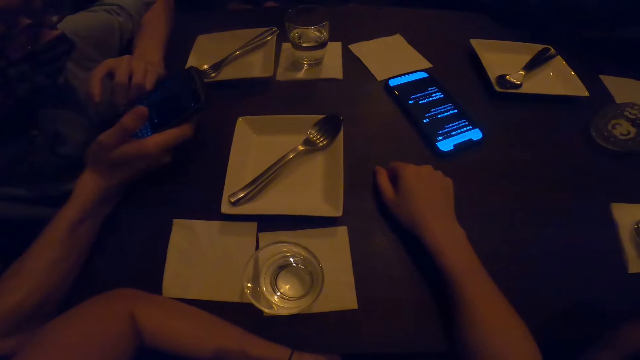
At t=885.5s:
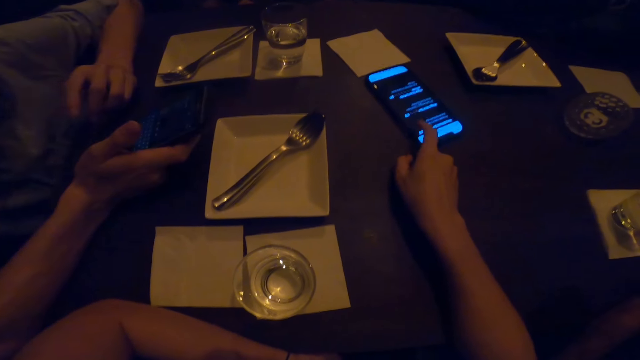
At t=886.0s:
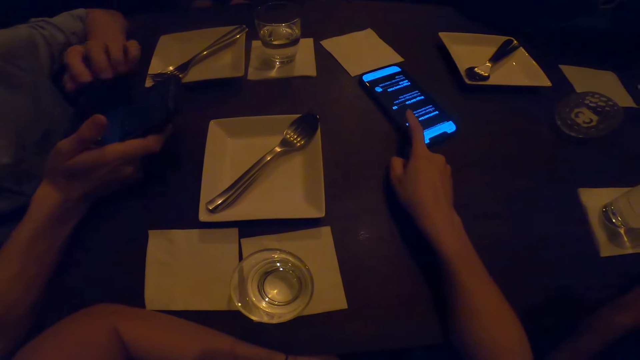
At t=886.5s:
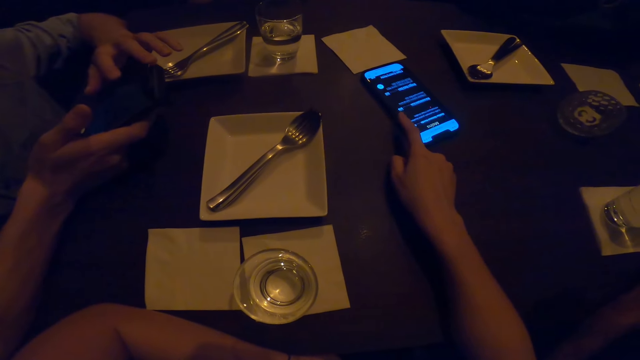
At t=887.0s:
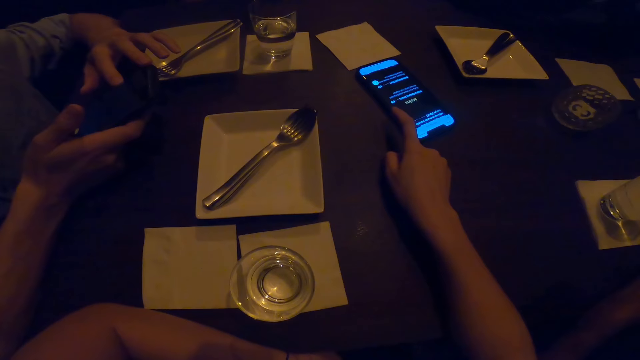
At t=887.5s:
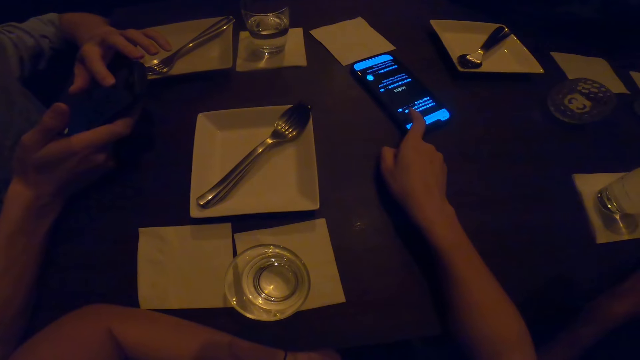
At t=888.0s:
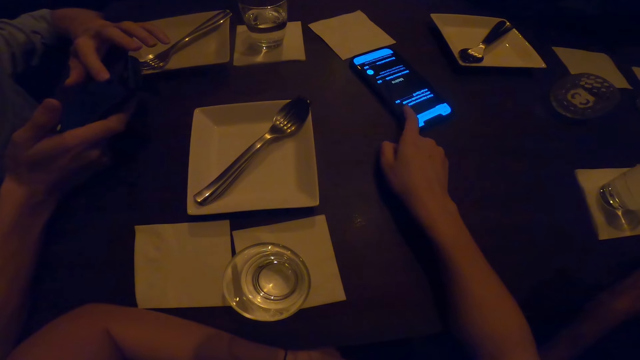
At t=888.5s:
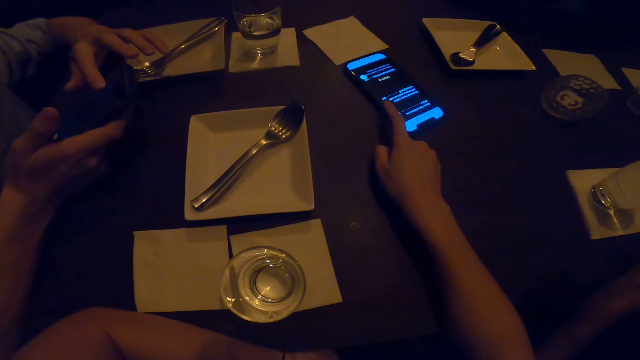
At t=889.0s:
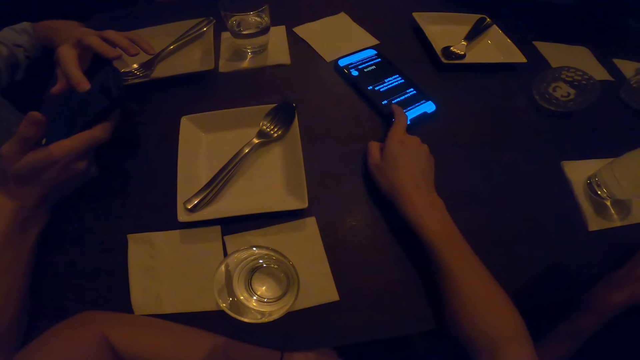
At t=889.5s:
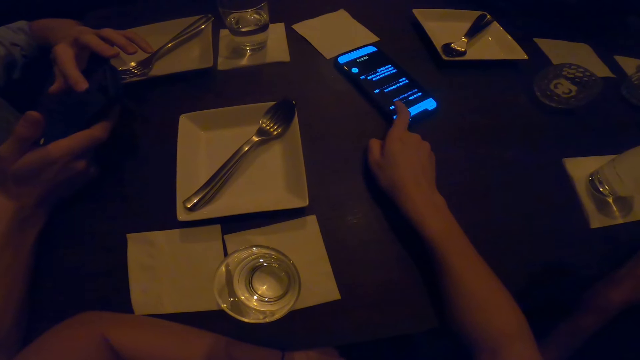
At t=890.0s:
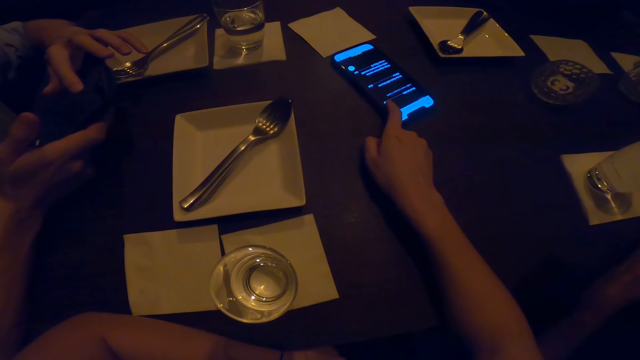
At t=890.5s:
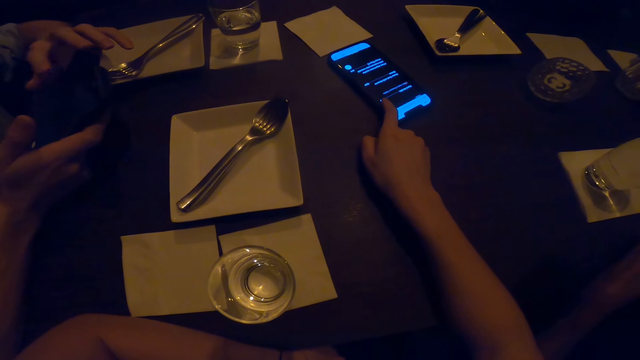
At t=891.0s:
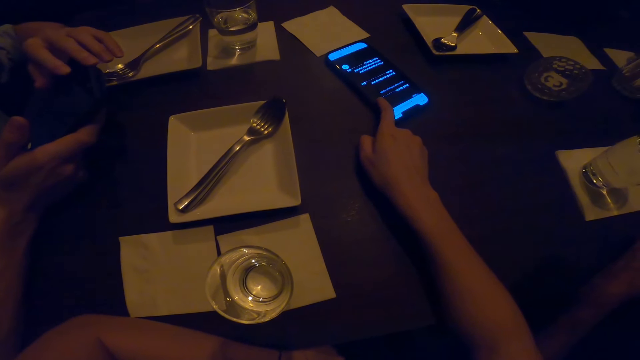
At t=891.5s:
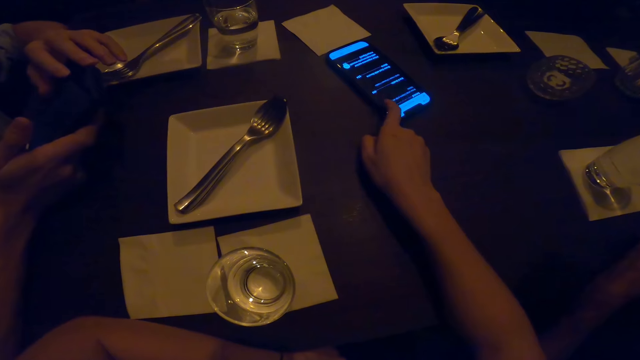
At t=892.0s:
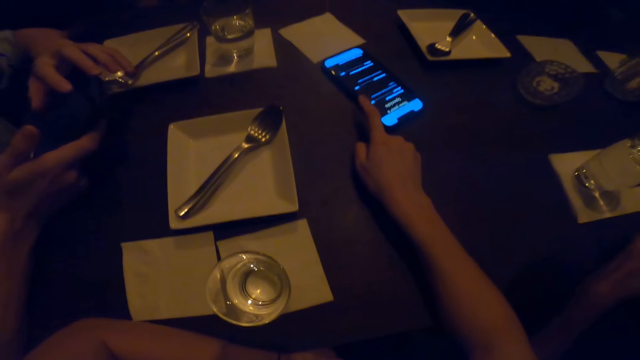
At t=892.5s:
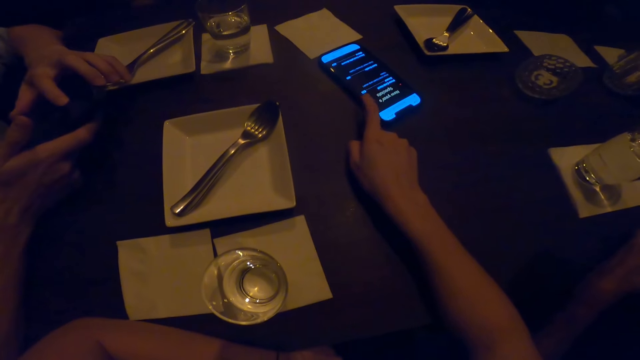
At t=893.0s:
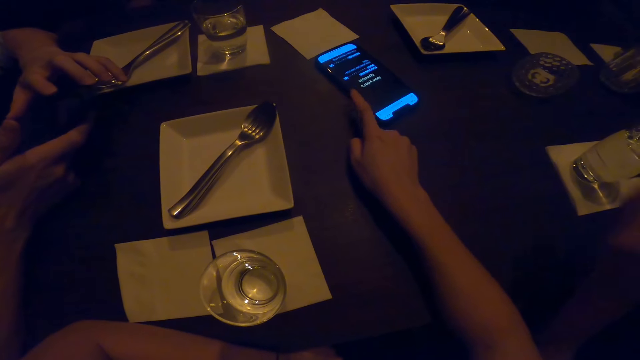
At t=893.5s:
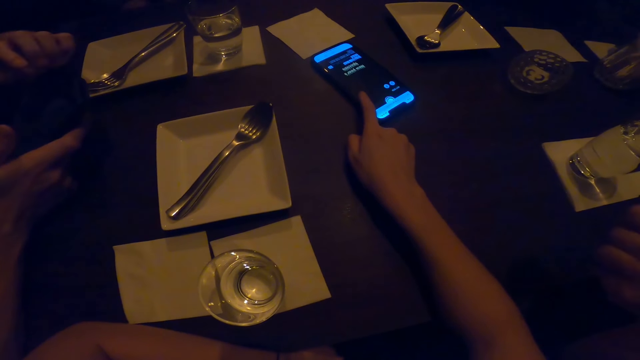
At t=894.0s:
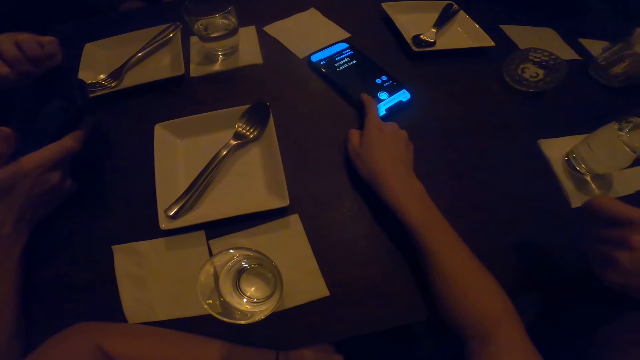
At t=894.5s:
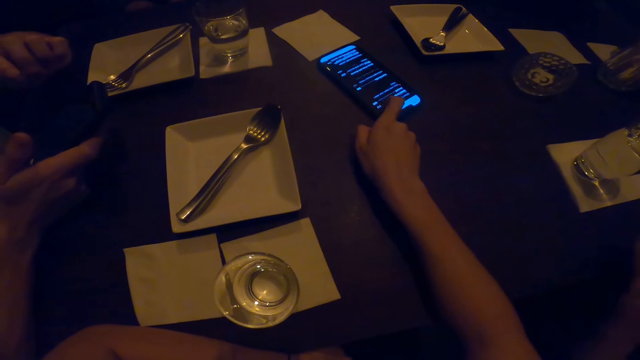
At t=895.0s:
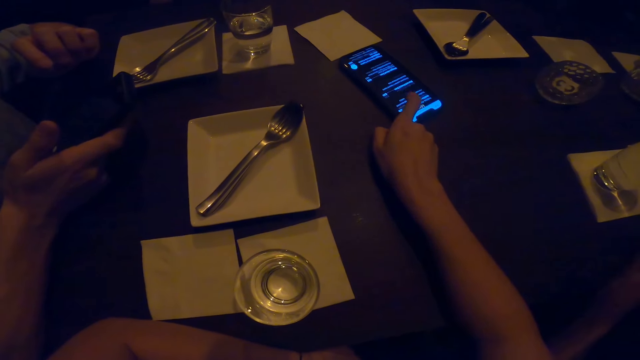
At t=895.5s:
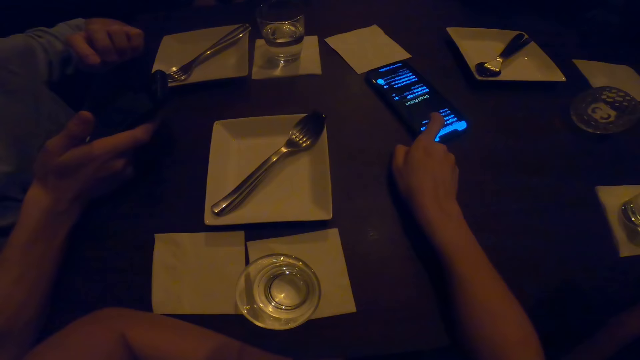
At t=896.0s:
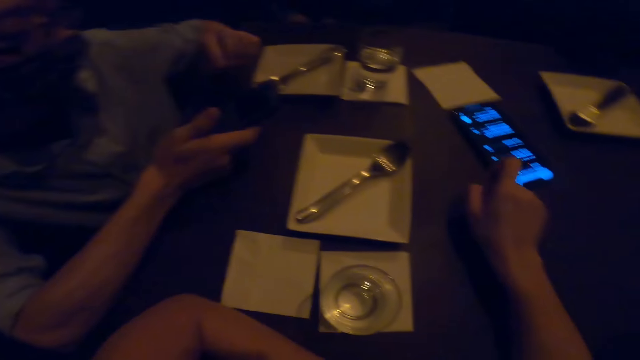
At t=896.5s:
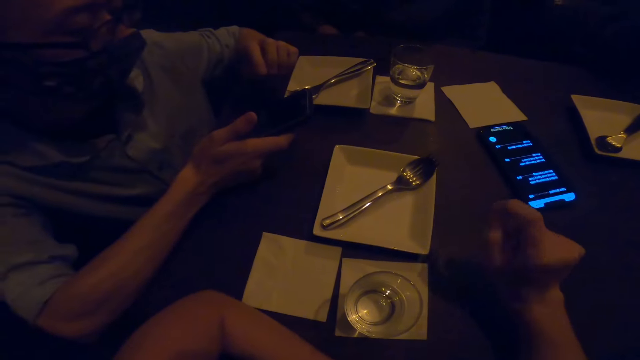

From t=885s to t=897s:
The camera wearer uses the mobile phone and swipes the phone. A person moves a hand on the table. The camera wearer swipes the phone.

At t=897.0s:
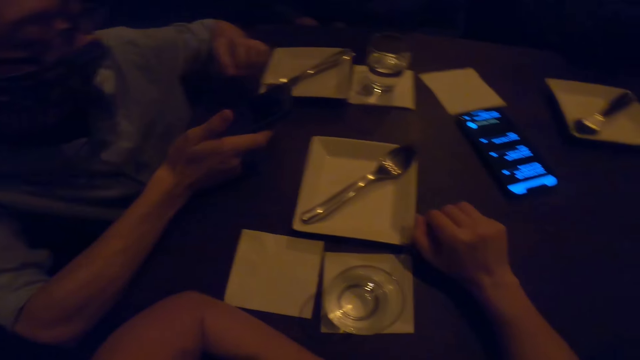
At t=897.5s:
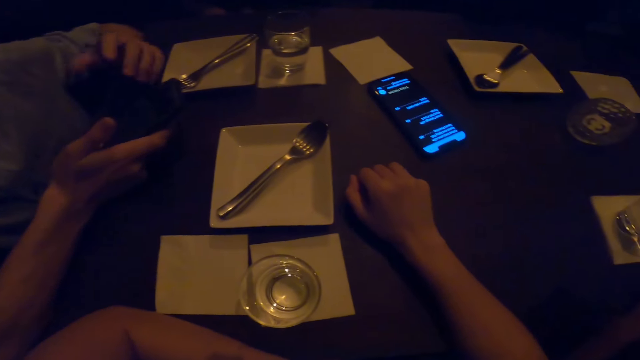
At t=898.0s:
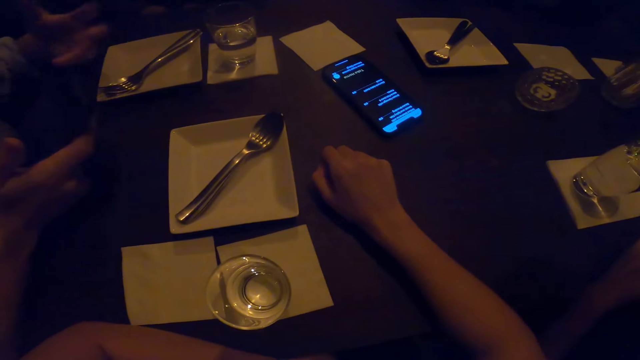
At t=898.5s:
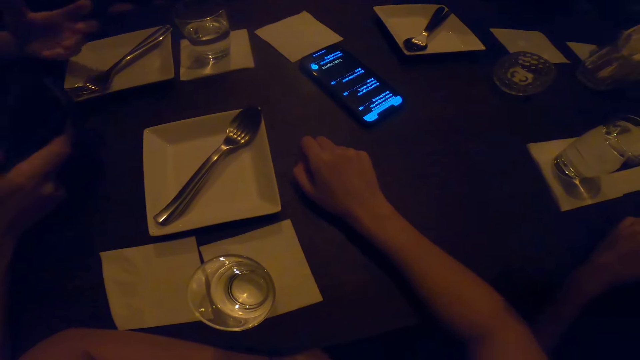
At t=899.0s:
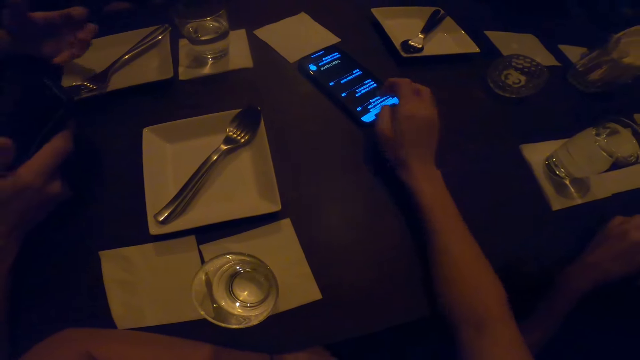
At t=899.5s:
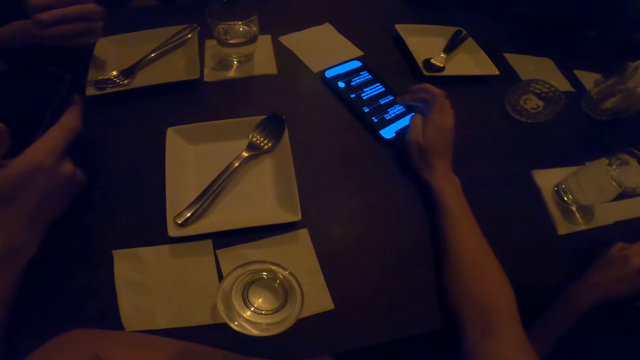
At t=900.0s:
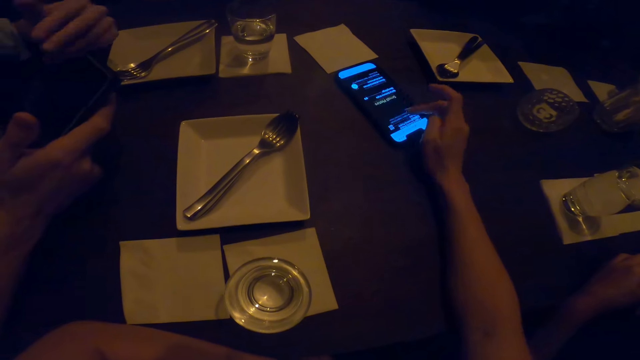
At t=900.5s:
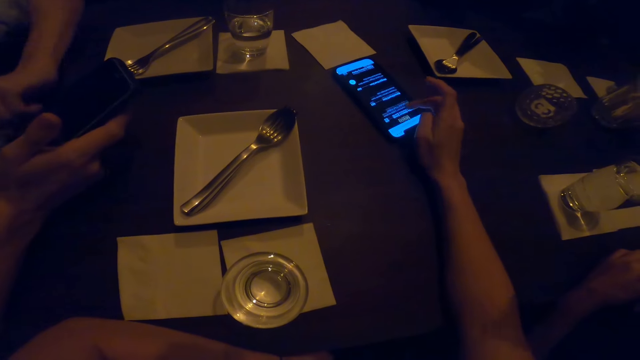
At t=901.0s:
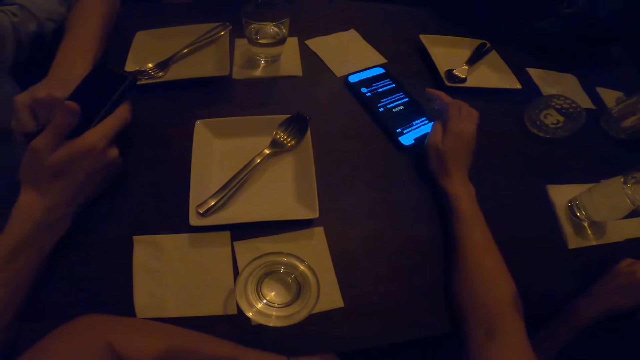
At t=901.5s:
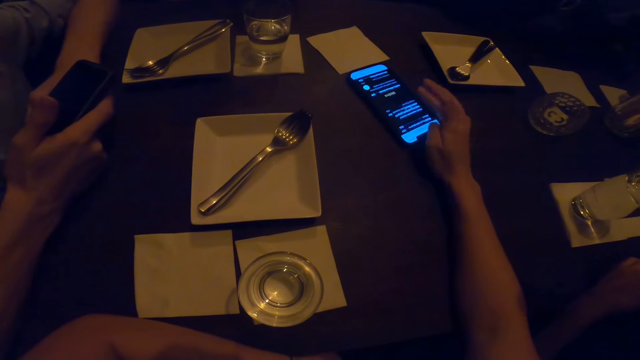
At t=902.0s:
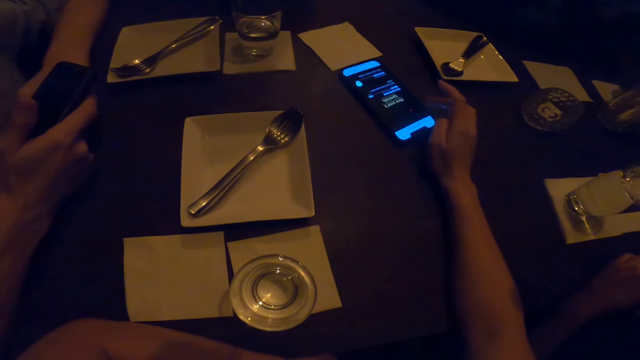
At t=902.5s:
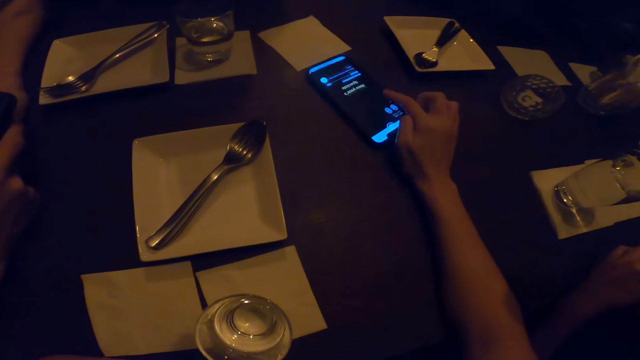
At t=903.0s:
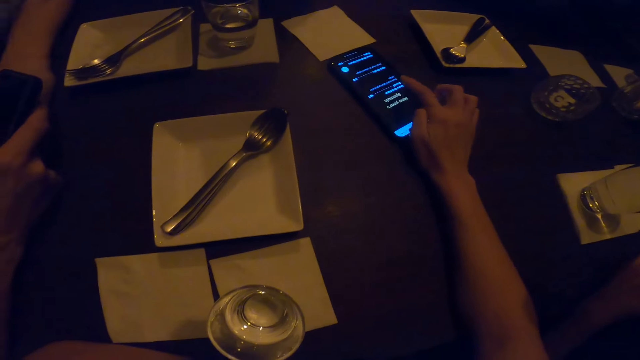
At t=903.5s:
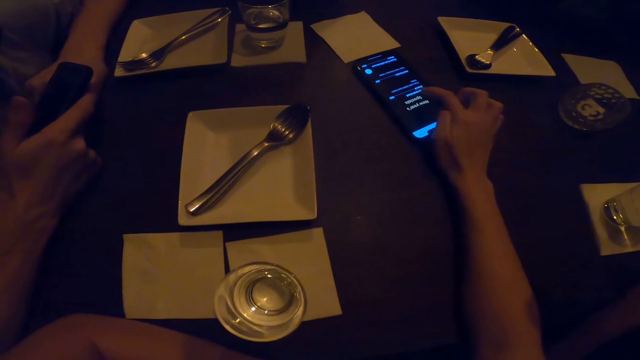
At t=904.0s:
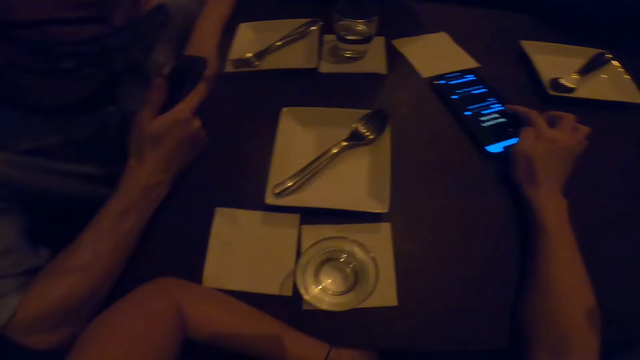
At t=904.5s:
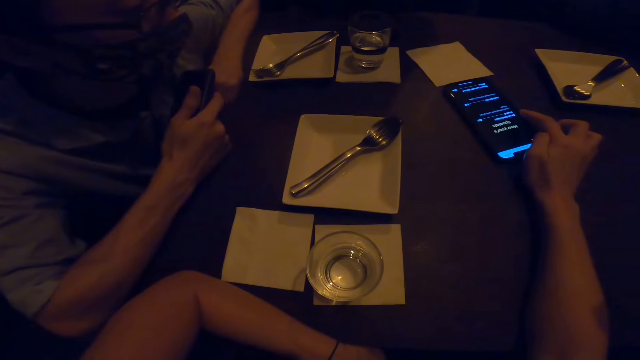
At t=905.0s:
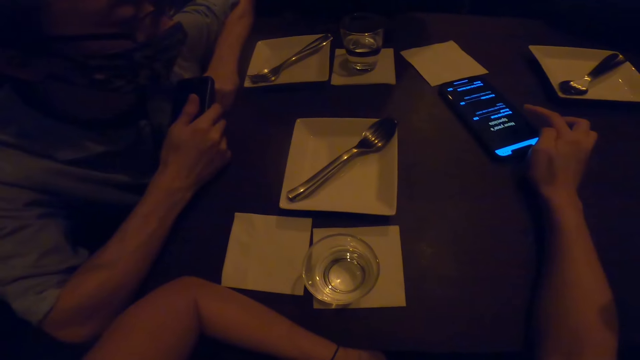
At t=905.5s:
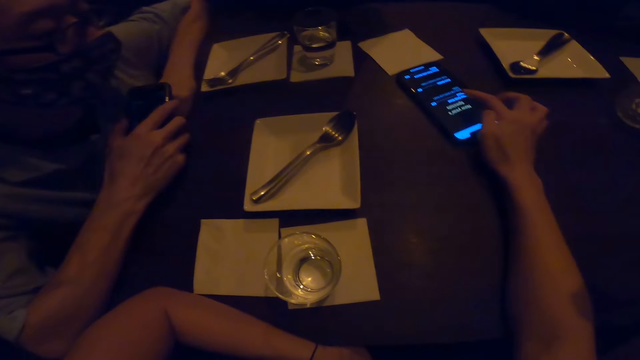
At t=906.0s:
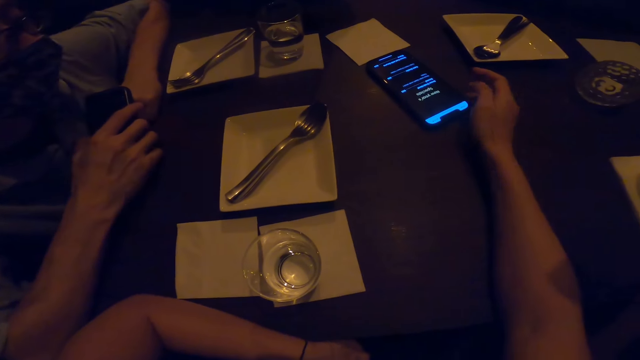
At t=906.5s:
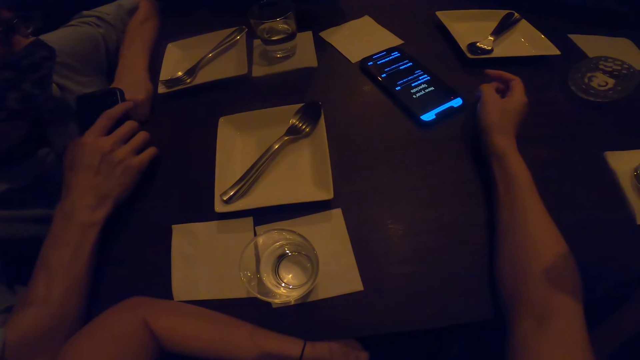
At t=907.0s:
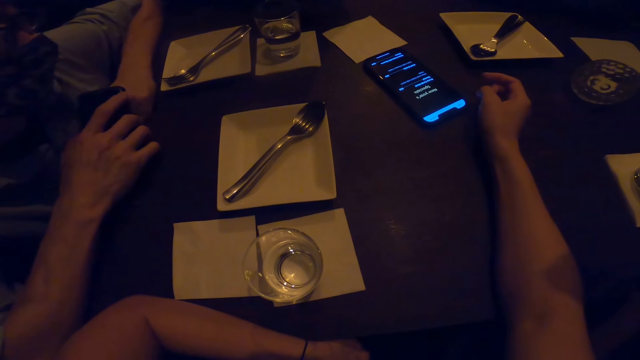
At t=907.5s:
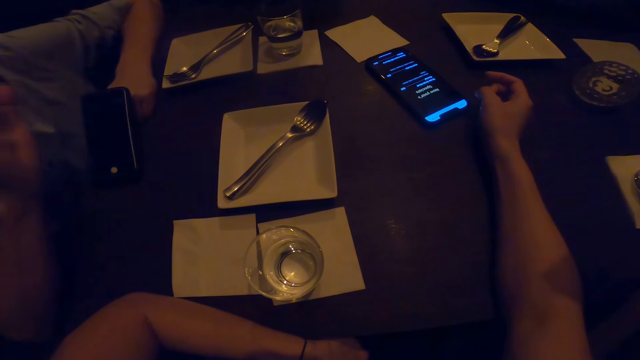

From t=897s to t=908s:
The camera wearer moves the hand from the phone and interacts with the friends. A person interacts while moving hands. The camera wearer uses the mobile phone and swipes on the phone. The person drops the mobile phone.
